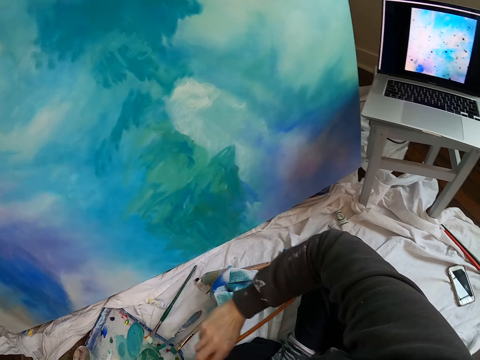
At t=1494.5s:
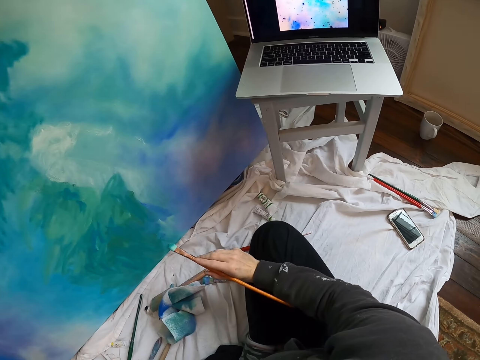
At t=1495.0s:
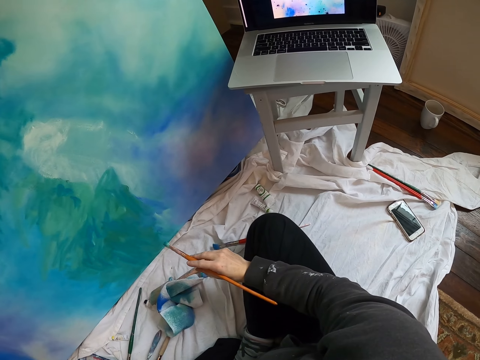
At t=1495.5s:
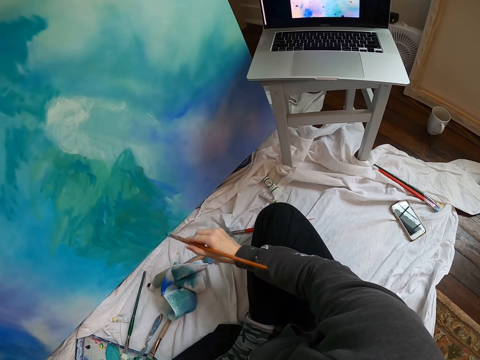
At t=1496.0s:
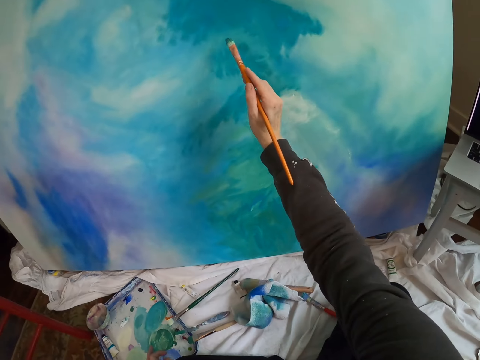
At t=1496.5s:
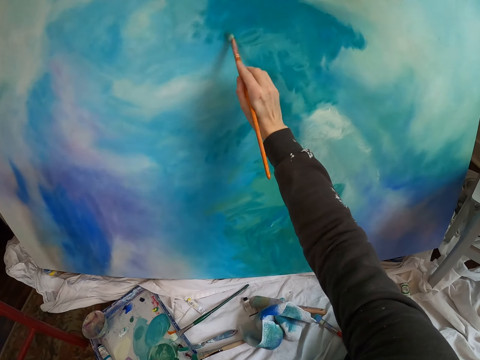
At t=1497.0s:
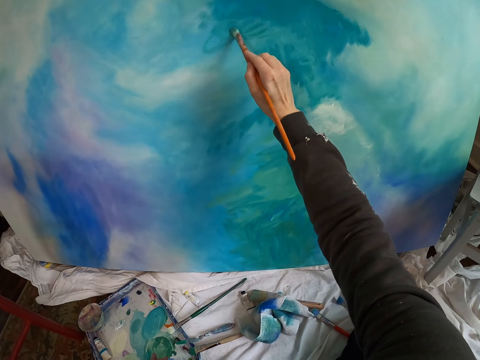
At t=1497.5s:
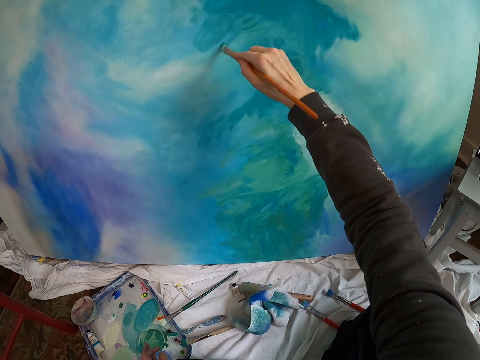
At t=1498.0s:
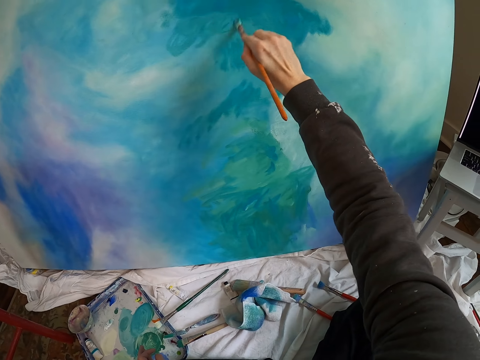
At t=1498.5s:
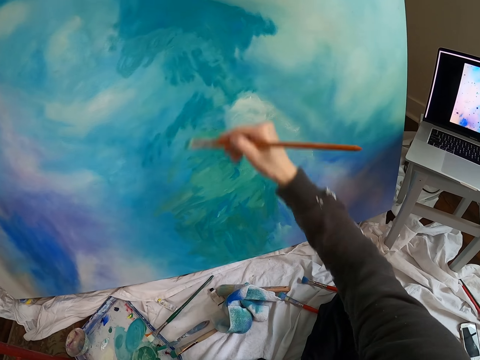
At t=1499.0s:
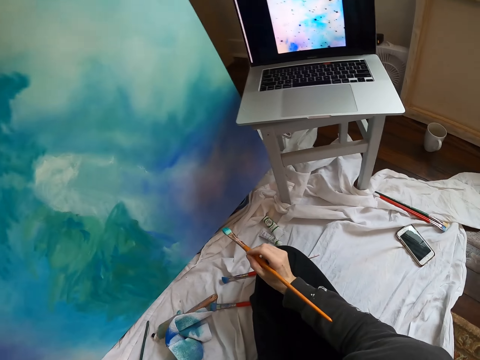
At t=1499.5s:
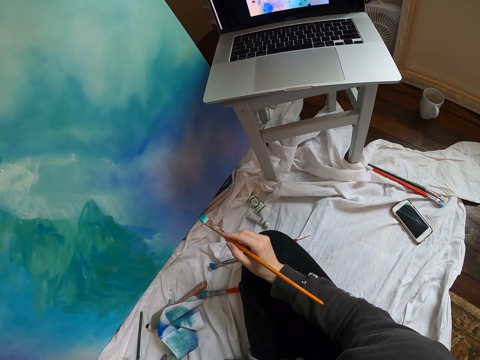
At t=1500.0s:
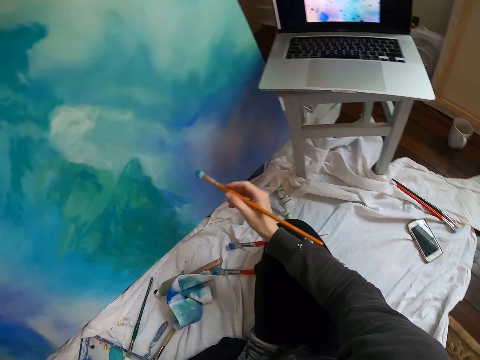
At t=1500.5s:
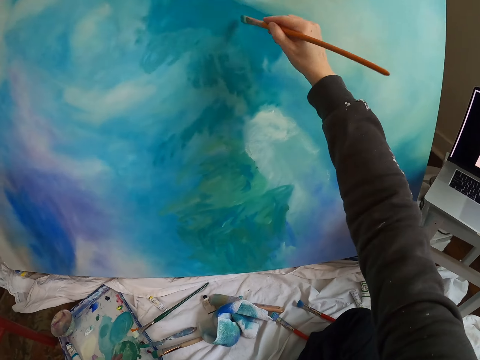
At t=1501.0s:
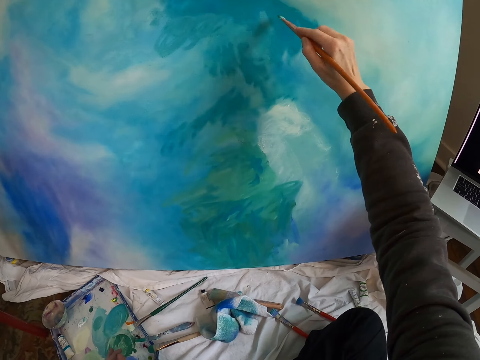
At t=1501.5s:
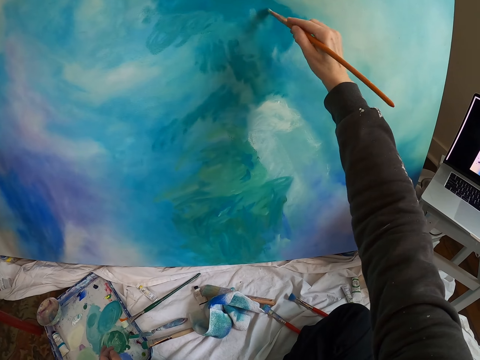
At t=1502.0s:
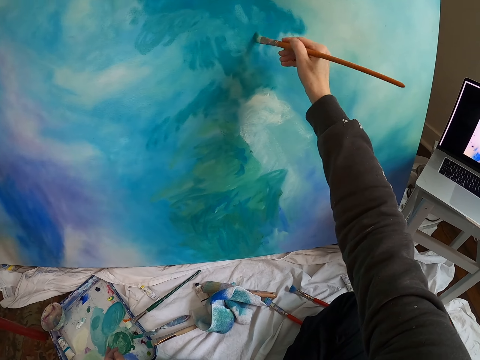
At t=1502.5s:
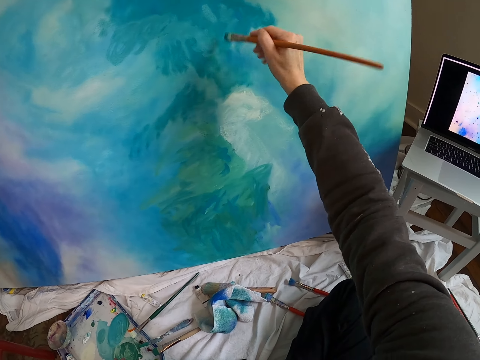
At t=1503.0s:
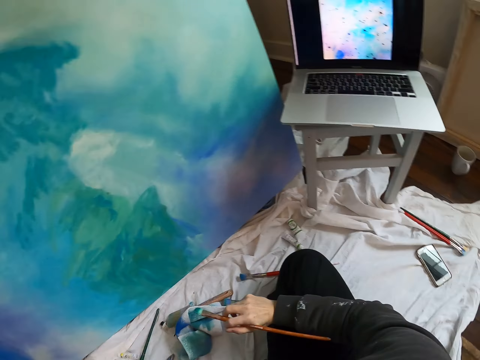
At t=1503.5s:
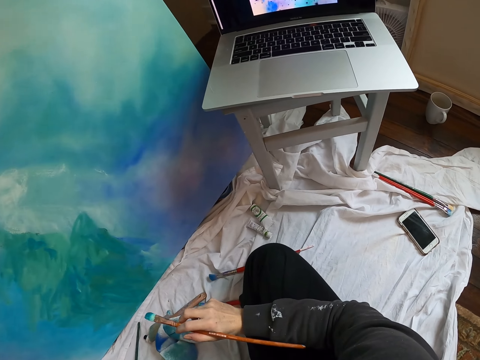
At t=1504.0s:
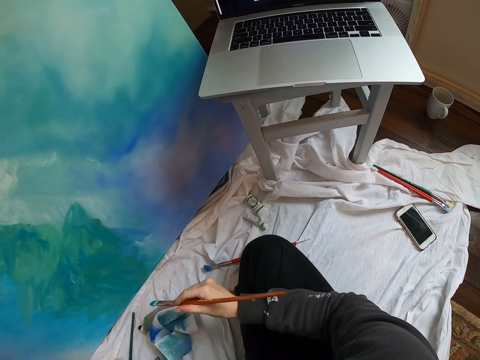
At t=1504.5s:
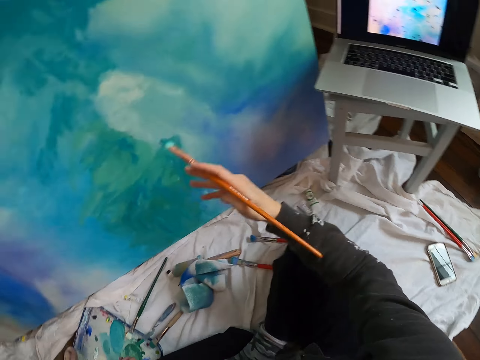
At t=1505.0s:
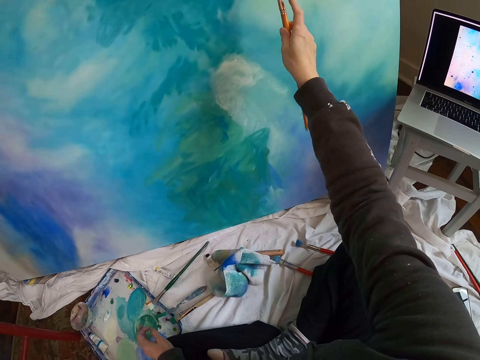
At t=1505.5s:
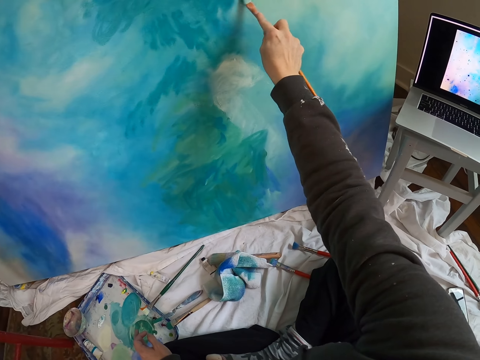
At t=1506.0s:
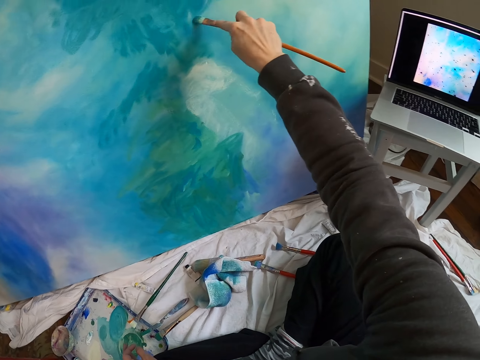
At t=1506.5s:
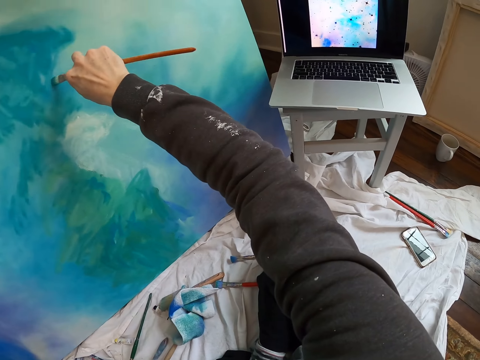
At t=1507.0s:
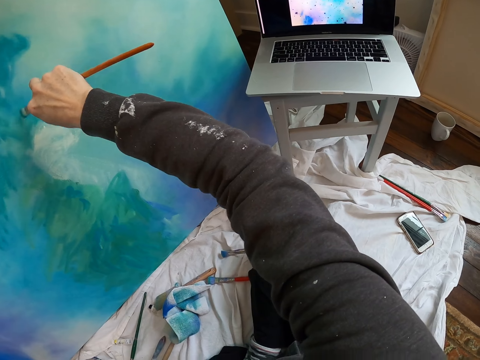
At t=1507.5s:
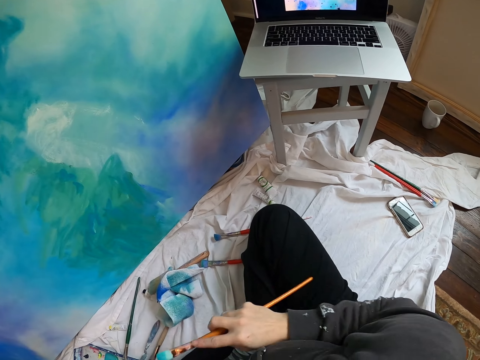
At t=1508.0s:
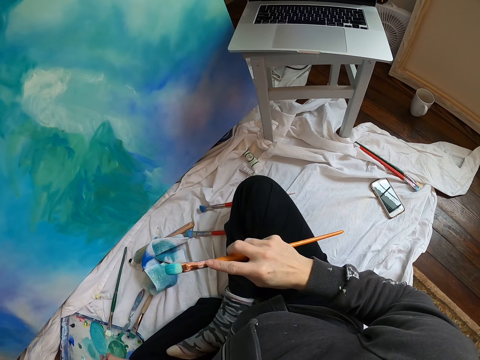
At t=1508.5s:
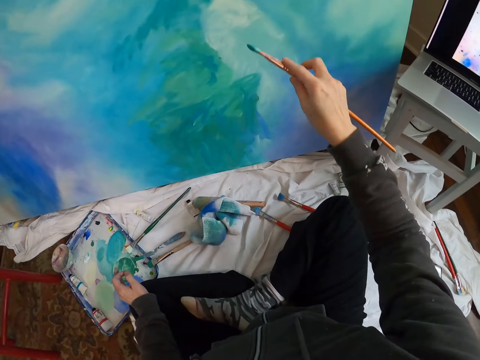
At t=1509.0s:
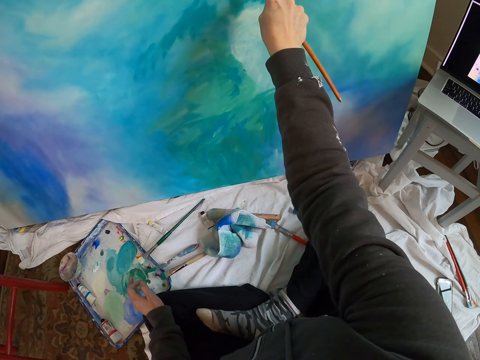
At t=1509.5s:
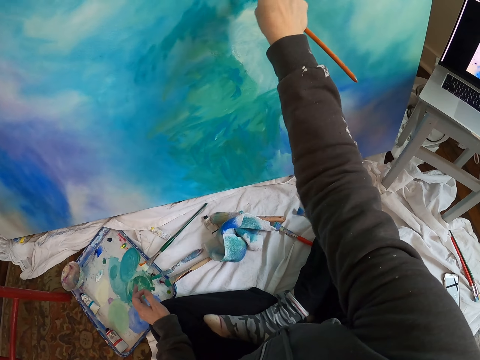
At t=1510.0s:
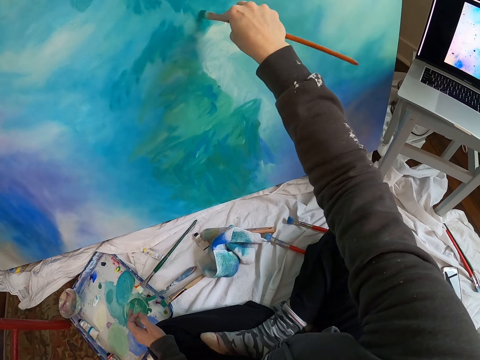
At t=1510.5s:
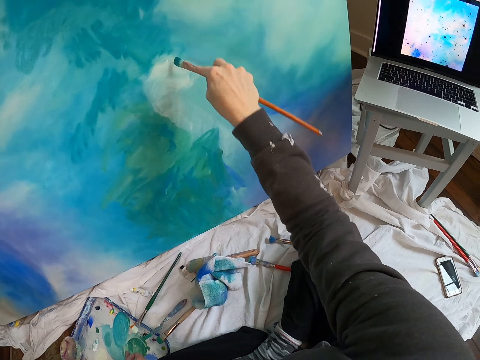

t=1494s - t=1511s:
The camera wearer moves the right hand. They look at the painting. They look at the laptop. They lift the pen brush and paint the board with the pen brush. They move the right hand and look at the laptop. They lift the pen brush and paint the board with the pen brush. They move the right hand and look at the laptop. They lift the pen brush and paint the board with the pen brush. They move the right hand. They lift the pen brush and paint the board with the pen brush.

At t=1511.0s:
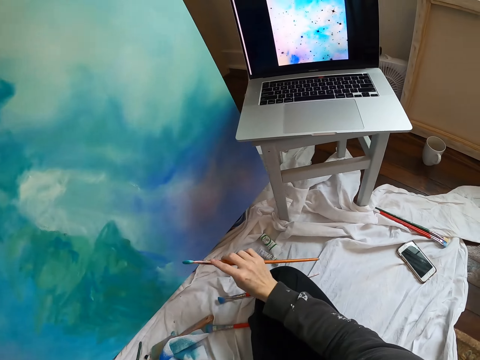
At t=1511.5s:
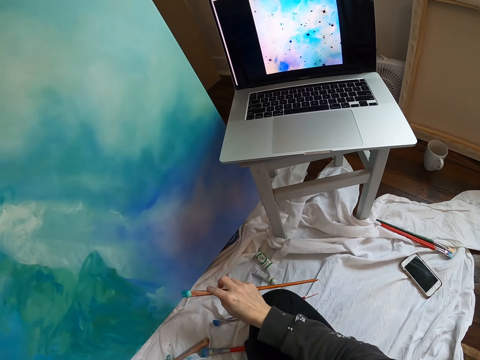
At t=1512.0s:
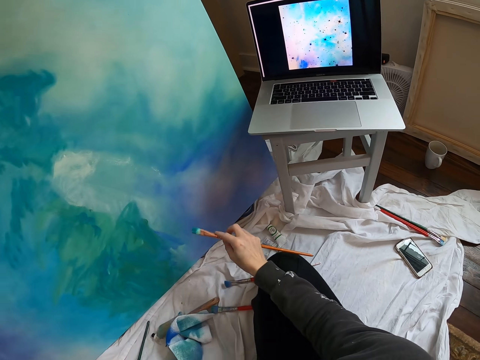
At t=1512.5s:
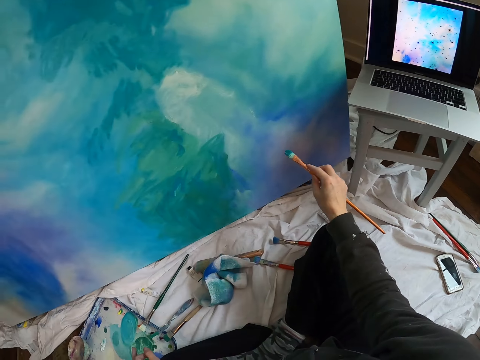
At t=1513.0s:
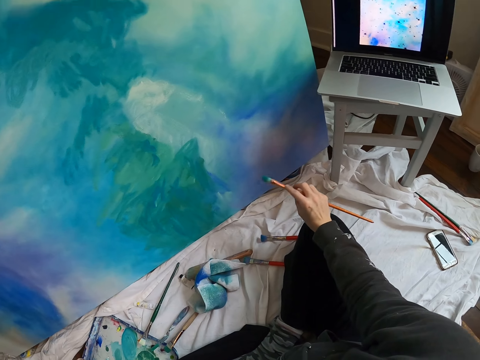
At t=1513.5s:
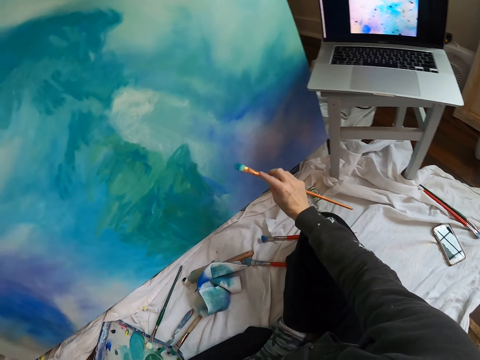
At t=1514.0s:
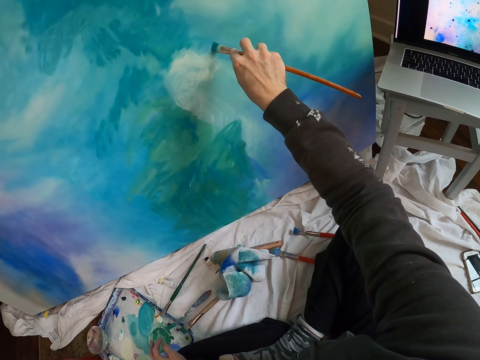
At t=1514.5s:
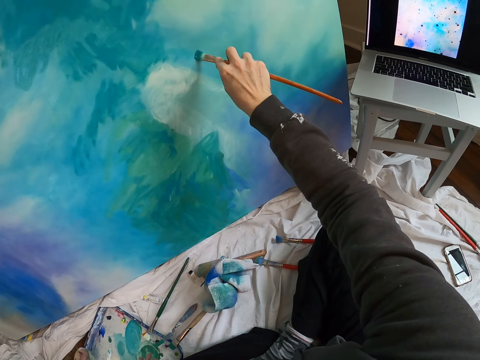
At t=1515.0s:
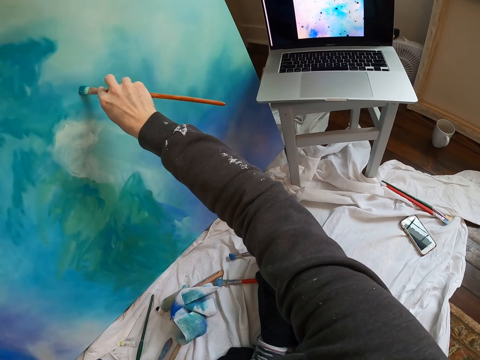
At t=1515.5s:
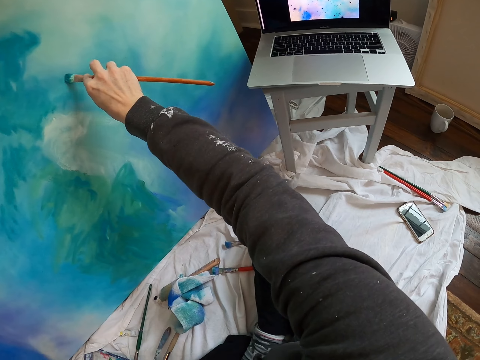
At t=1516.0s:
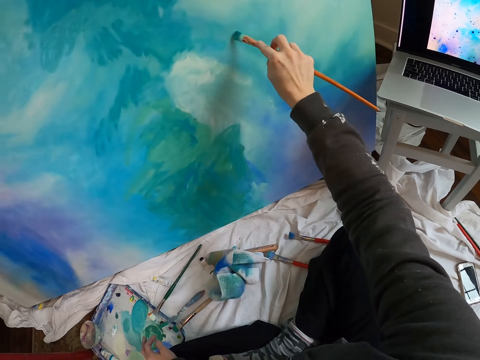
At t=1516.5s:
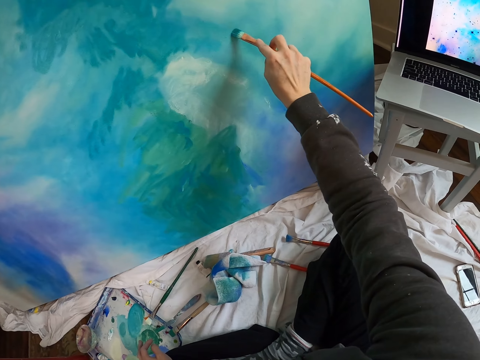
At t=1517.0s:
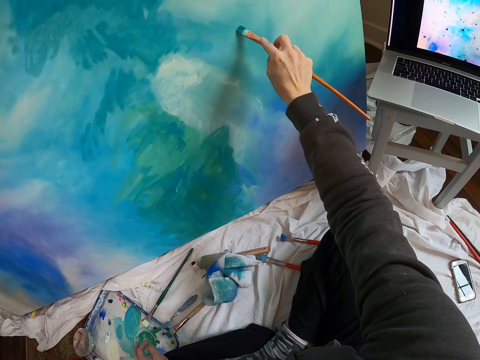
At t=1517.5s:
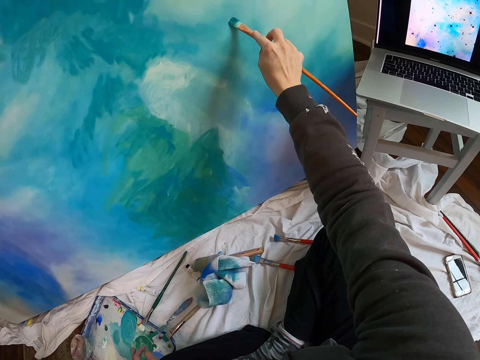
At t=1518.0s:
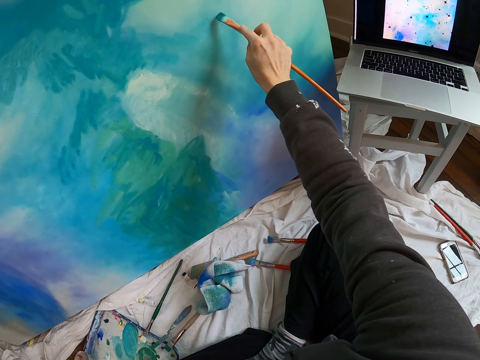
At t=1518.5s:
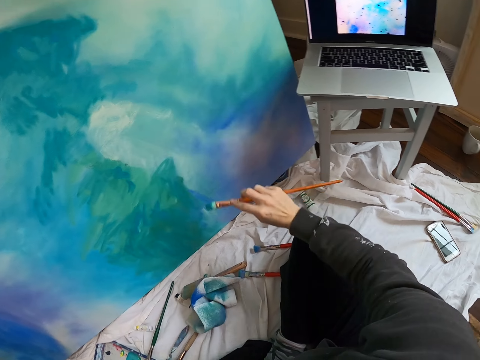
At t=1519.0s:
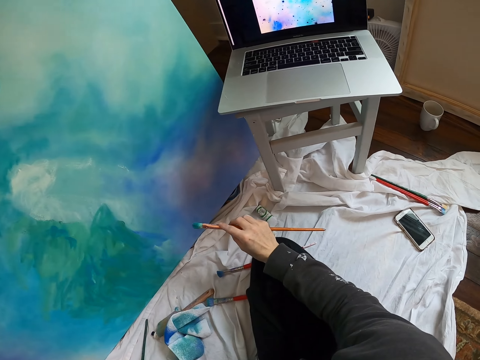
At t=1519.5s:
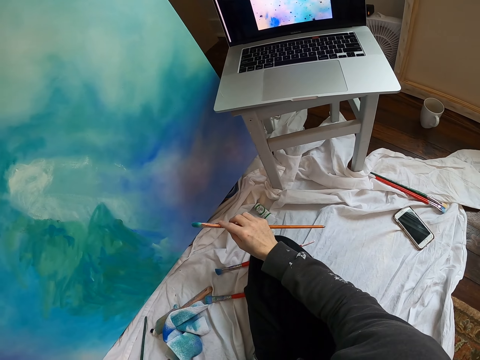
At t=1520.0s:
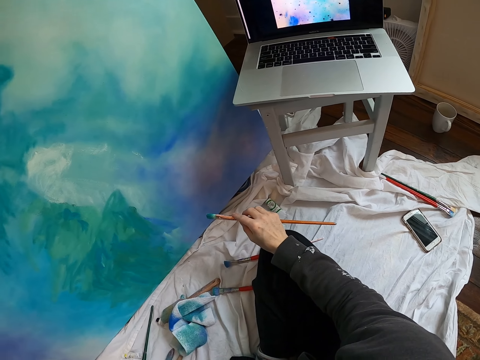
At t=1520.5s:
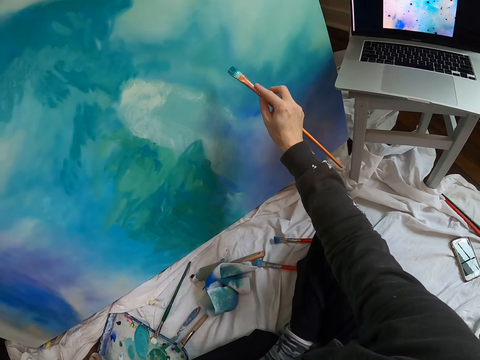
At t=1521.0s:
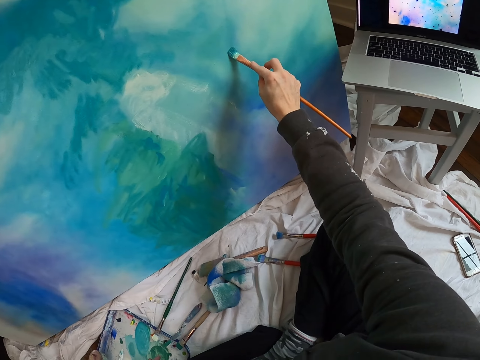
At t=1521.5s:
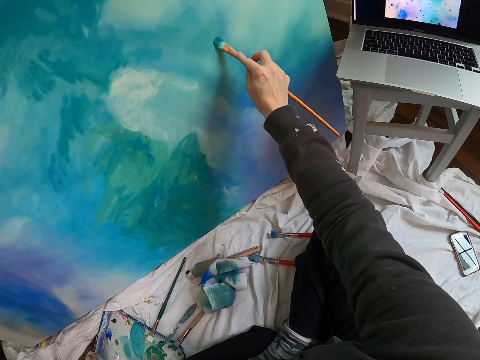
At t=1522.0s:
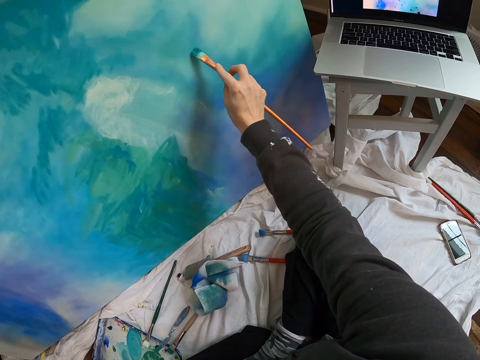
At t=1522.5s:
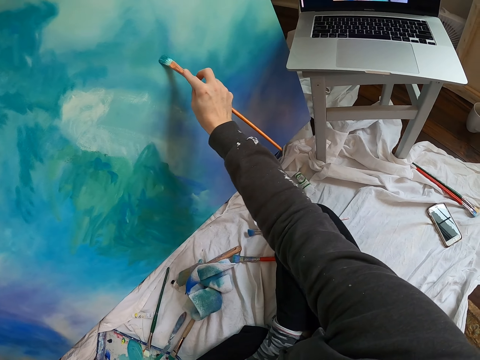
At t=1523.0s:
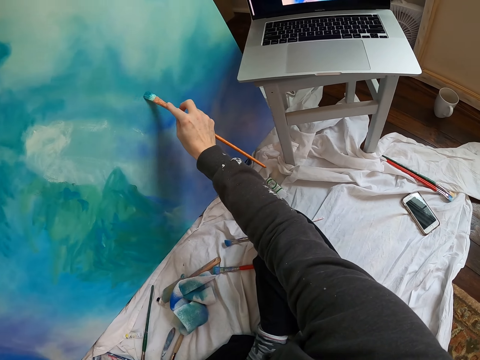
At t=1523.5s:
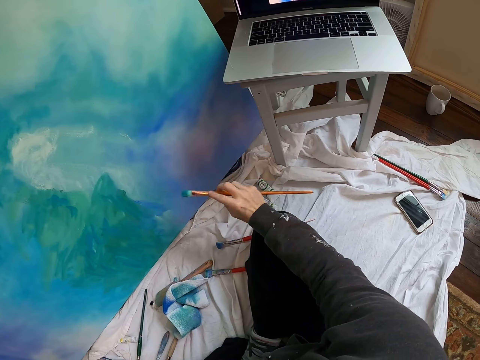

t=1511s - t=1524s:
The camera wearer moves the right hand and looks at the laptop. They lift the pen brush and paint the board with the pen brush. They move the right hand and look at the laptop. They lift the pen brush and paint the board with the pen brush.
